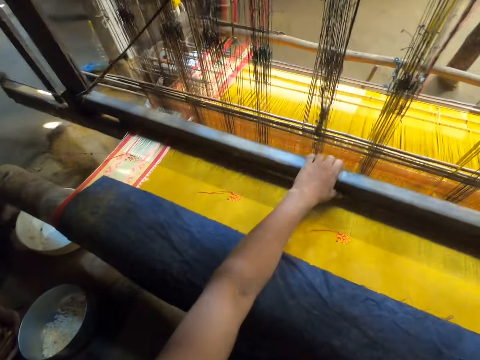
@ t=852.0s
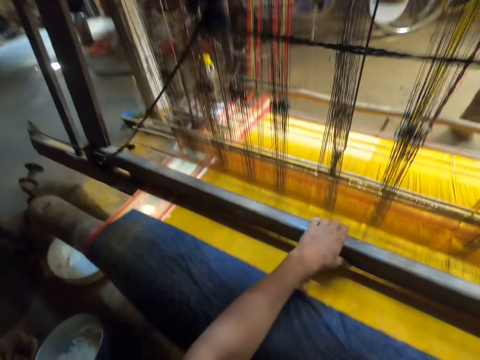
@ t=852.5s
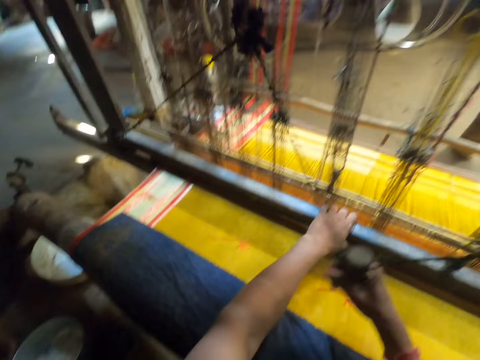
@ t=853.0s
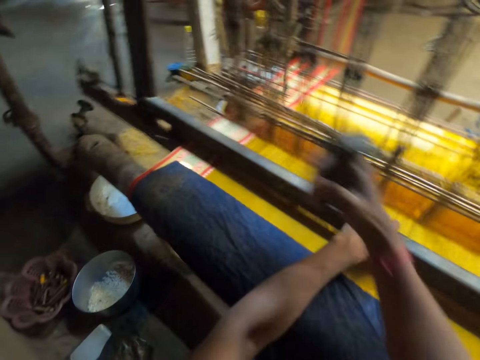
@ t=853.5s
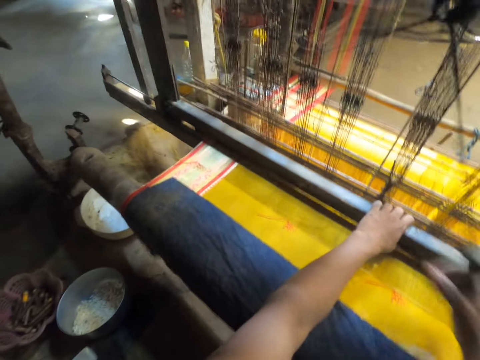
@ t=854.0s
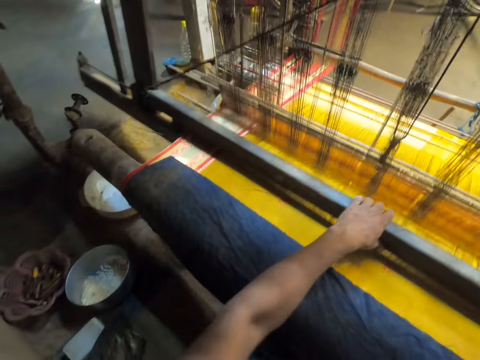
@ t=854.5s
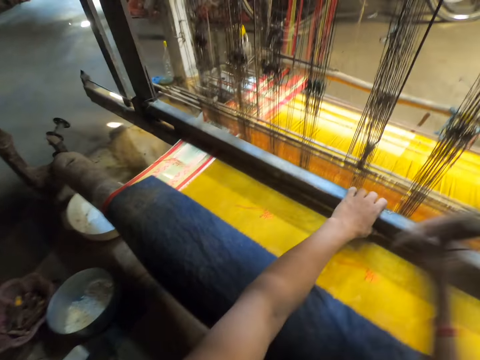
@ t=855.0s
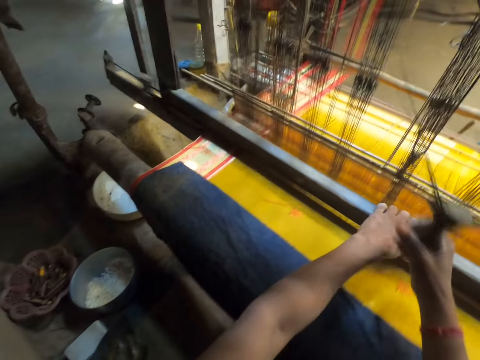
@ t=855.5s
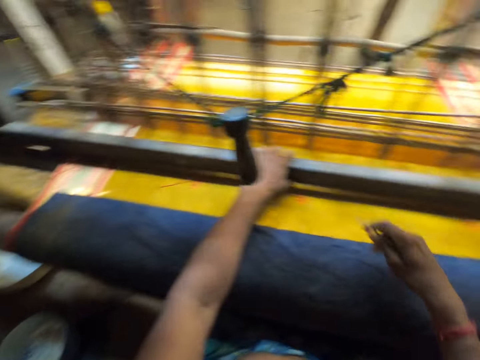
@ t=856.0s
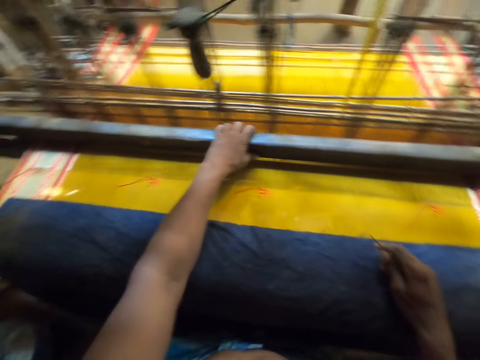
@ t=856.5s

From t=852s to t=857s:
The camera wearer grabs the batten of the loom machine with his left hand. He holds the sewing machine. He weaves the cloth on the loom machine with the batten in his left hand and the pull cord in his right hand. He releases his right hand from the pull cord of the loom machine.

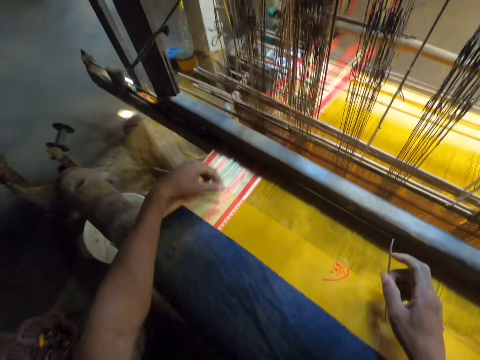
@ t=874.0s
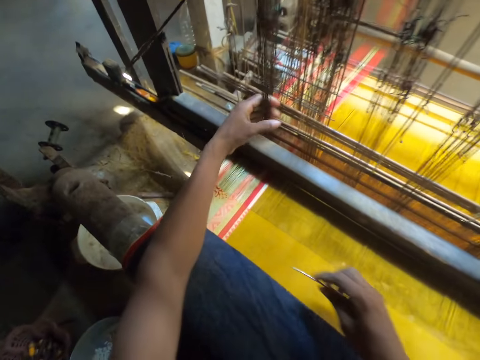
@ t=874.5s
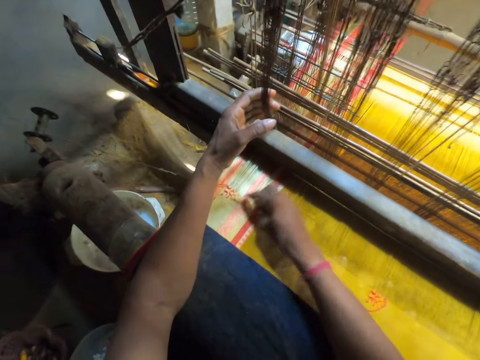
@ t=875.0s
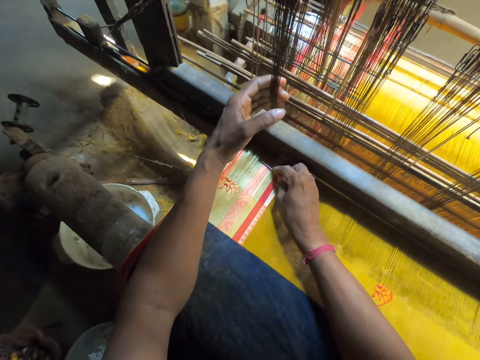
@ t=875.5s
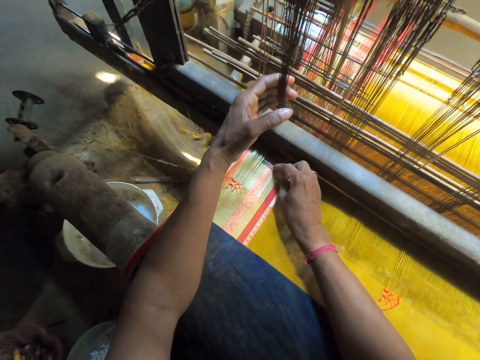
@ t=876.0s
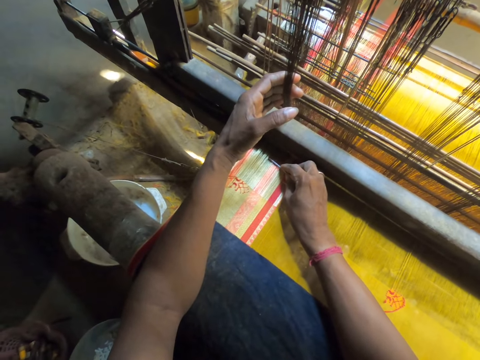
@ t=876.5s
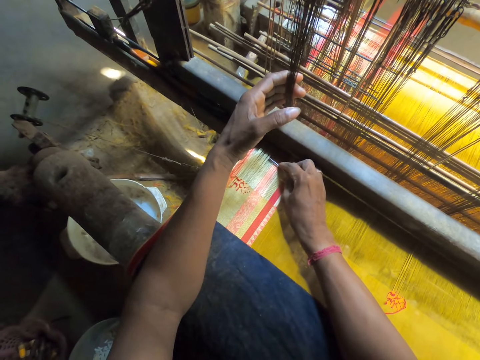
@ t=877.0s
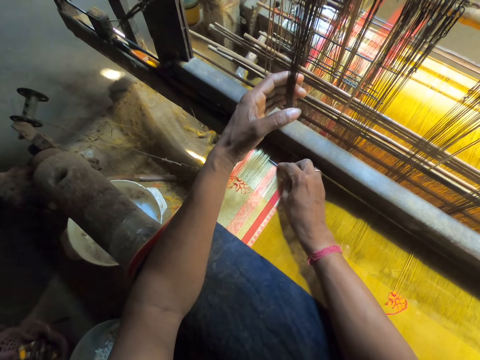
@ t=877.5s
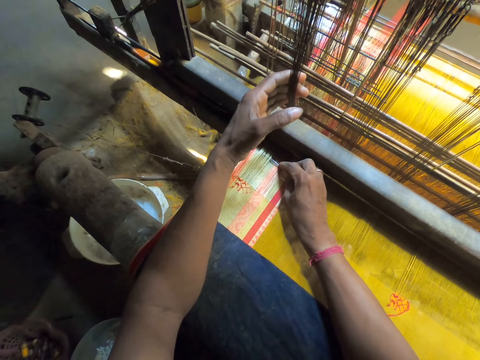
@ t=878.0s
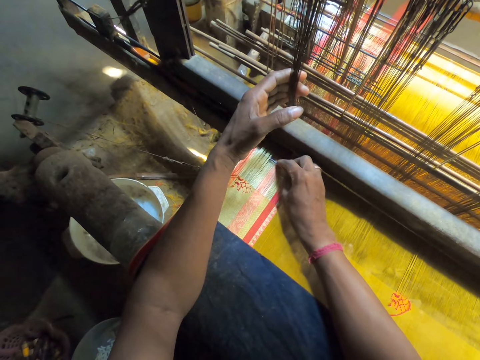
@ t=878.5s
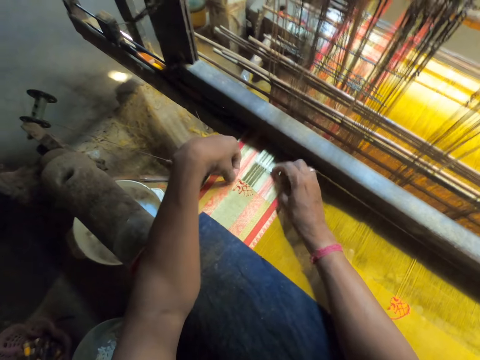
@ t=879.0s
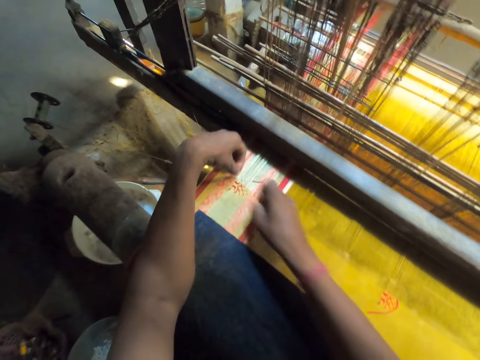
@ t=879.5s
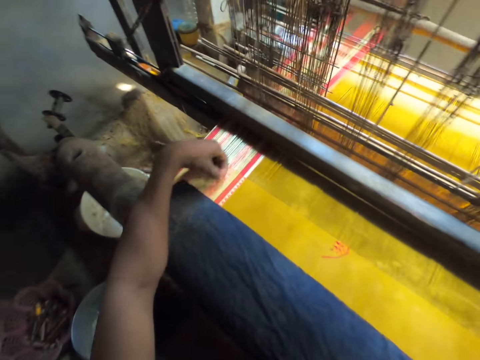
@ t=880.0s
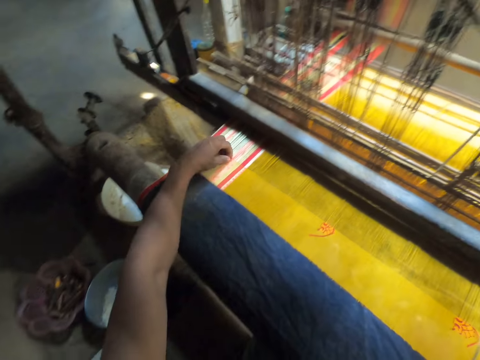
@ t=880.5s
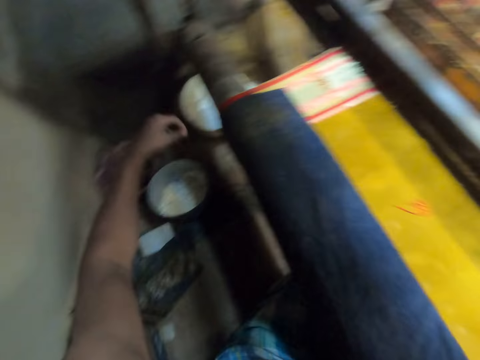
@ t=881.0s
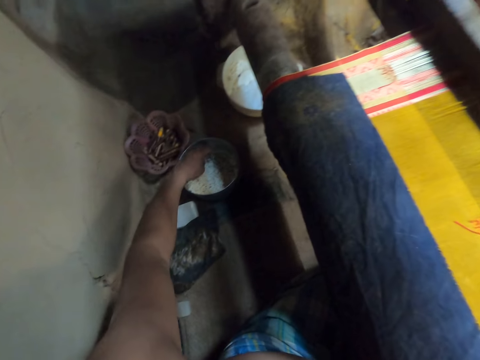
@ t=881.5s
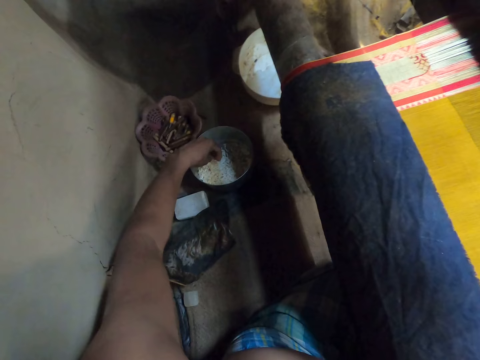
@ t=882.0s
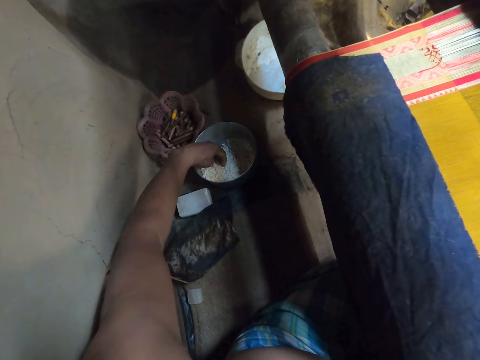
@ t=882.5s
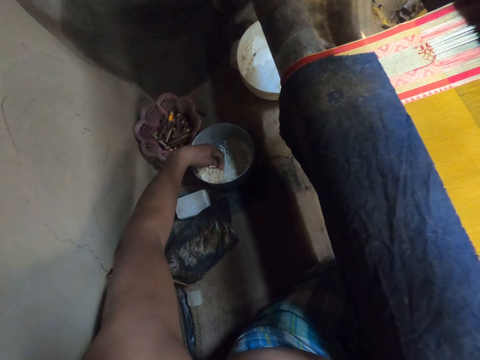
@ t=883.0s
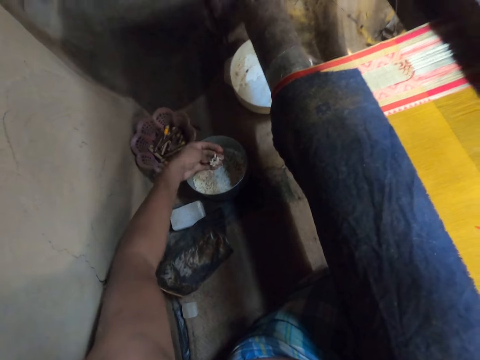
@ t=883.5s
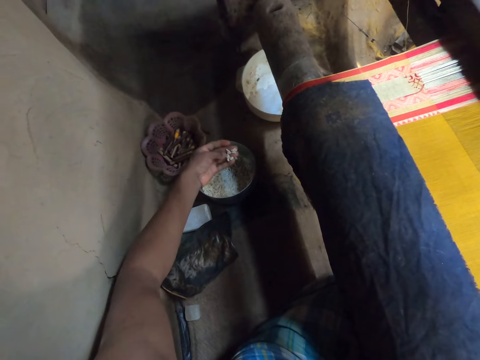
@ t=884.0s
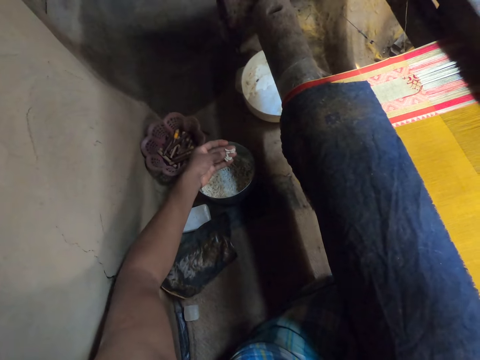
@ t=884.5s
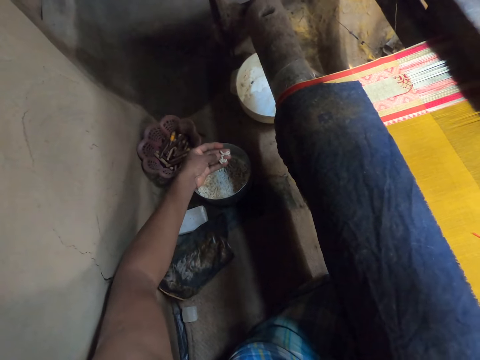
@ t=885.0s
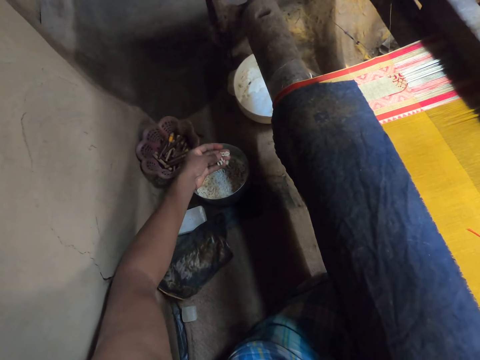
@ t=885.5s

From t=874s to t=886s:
The camera wearer hits his left hand on the warp. He grabs the warp thread on the loom machine with his left hand. He holds strings. He hits his left hand on the warp. He inserts the tapestry needle into the warp with his right hand. He straightens the strings with the needle. He releases his left hand from the warp thread on the loom machine. He holds the warp thread on the loom machine with his left hand. He withdraws the tapestry needle from the warp with his right hand. He dips his left hand into a bowl on the floor. He picks popcorn or beads from the bowl with his left hand.

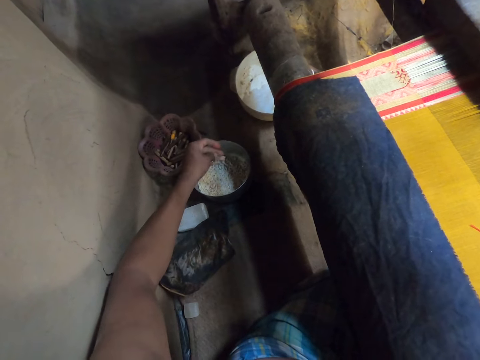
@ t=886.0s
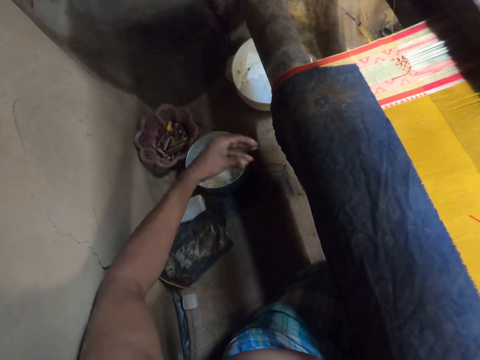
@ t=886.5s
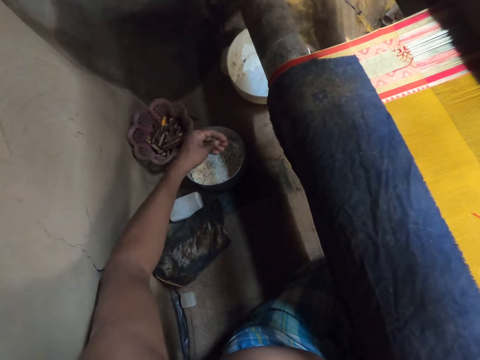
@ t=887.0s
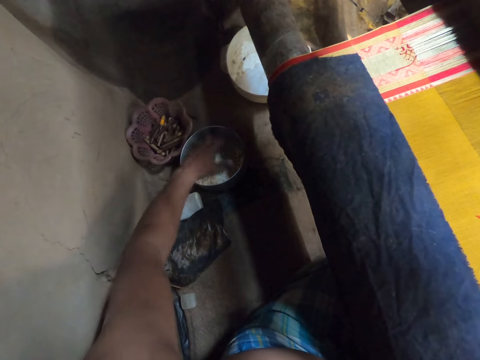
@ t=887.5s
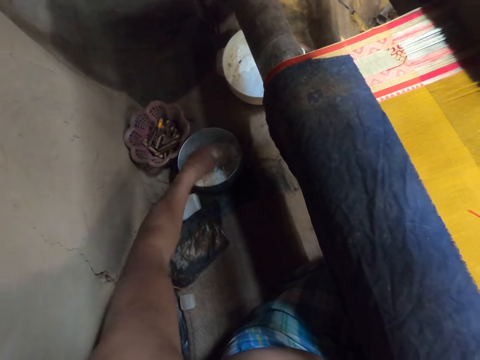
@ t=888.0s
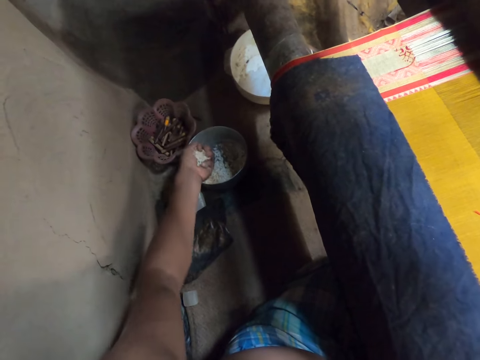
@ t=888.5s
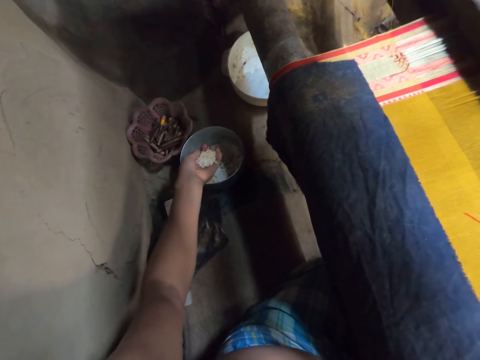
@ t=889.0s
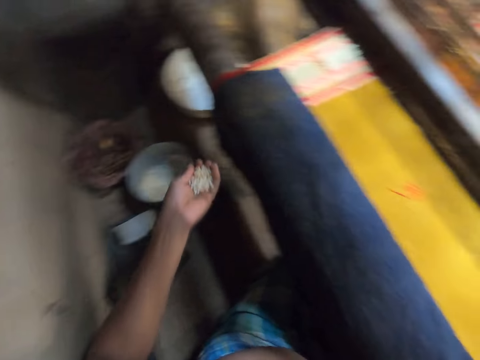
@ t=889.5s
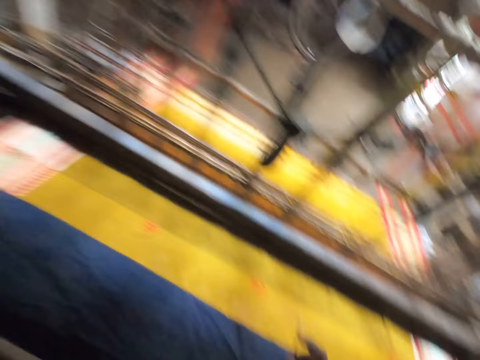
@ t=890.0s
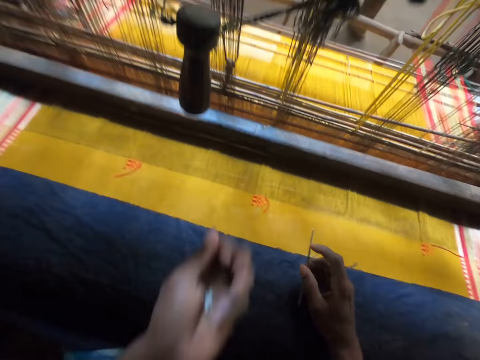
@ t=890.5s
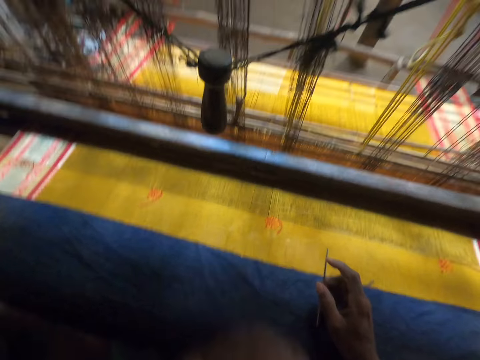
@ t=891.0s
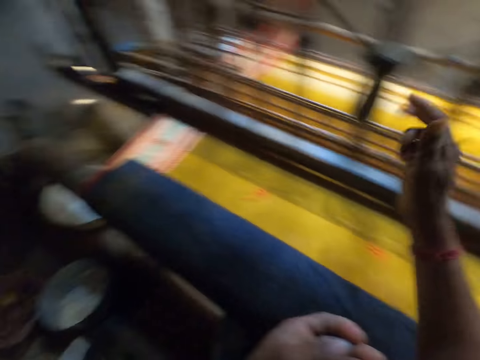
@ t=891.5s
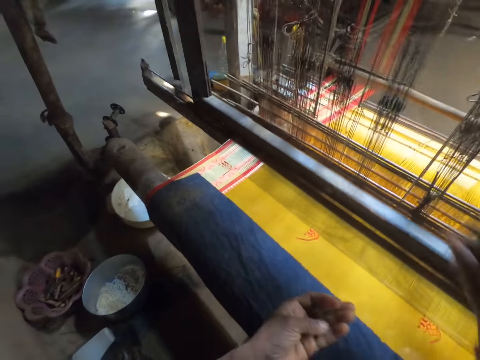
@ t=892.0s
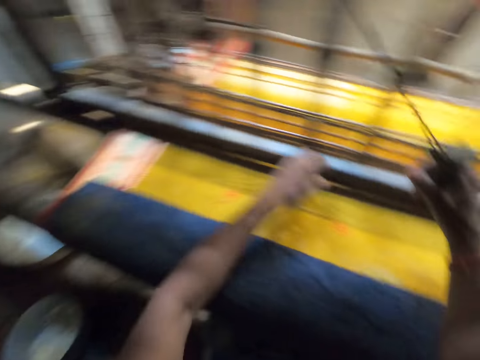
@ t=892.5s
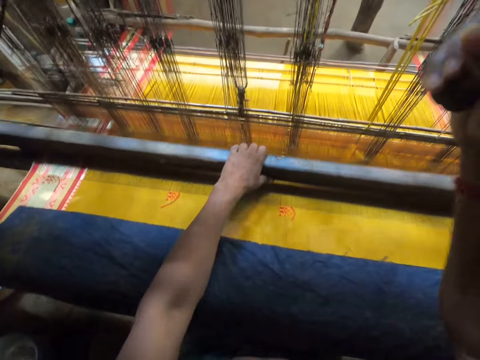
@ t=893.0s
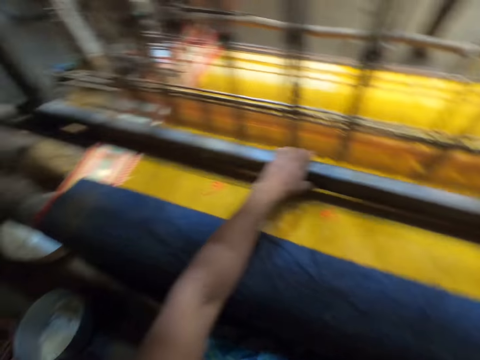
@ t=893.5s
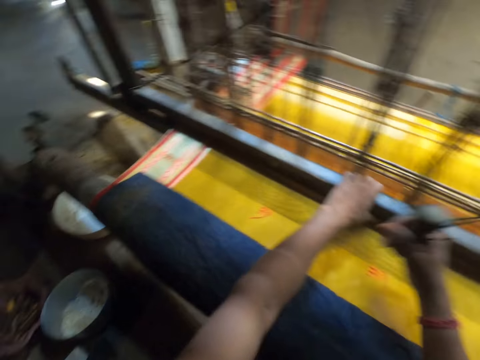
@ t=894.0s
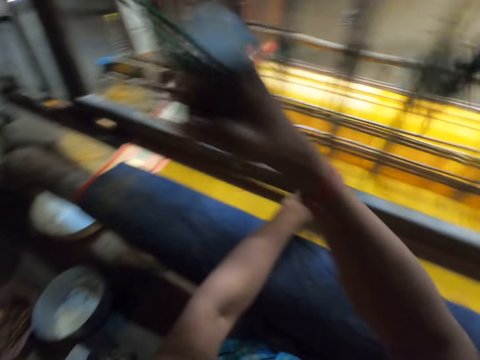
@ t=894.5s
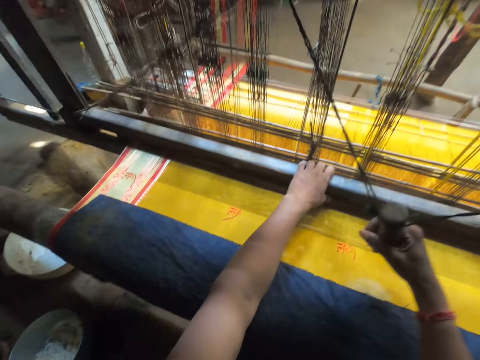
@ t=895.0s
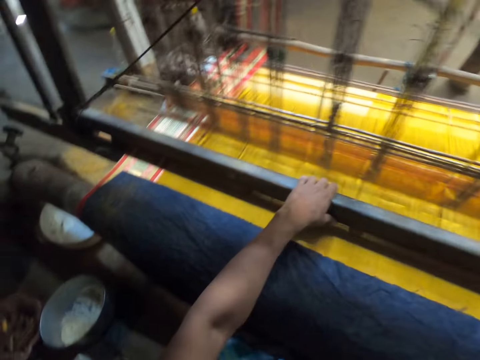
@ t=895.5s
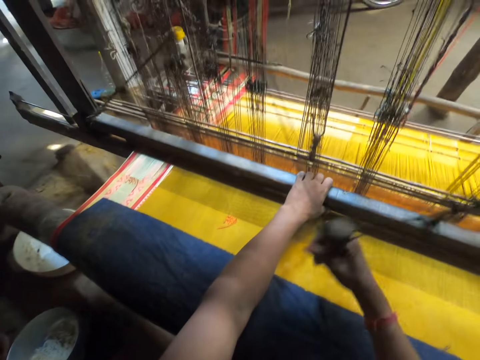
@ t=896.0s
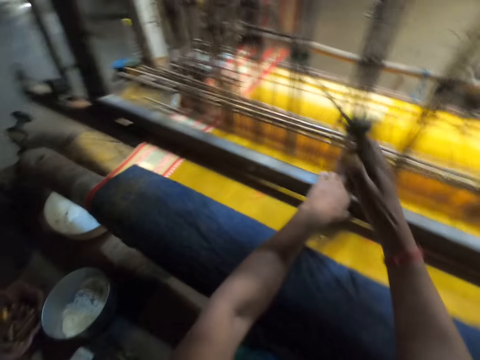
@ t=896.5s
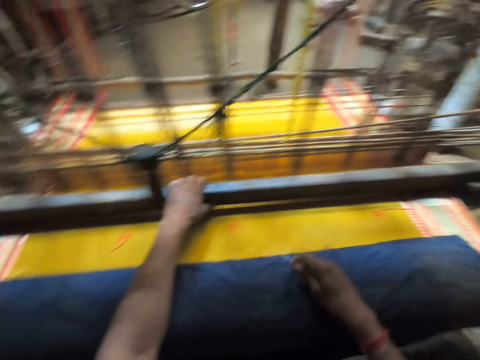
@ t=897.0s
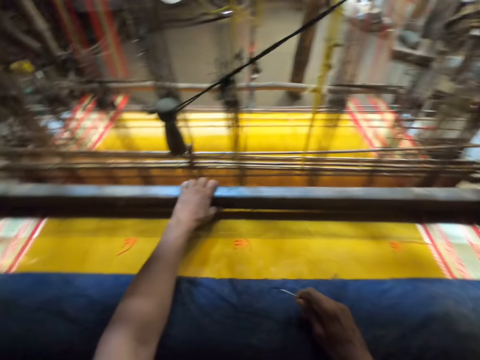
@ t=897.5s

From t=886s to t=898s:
The camera wearer pours some popcorn into the bowl with his left hand. He picks a handful of popcorn from the bowl with his left hand. He pours the popcorn into his mouth with his left hand. He grabs the pull cord of the loom machine with his right hand. He grabs the batten of the loom machine with his left hand. He weaves the cloth on the loom machine with the batten in his left hand and the pull cord in his right hand. He releases his right hand from the pull cord of the loom machine.
